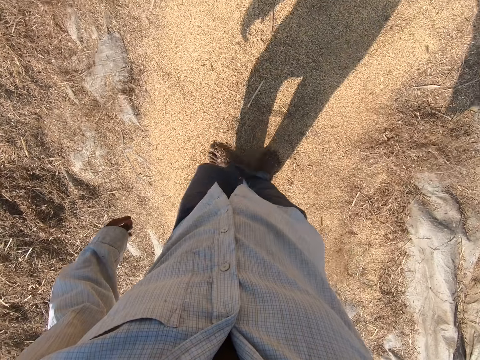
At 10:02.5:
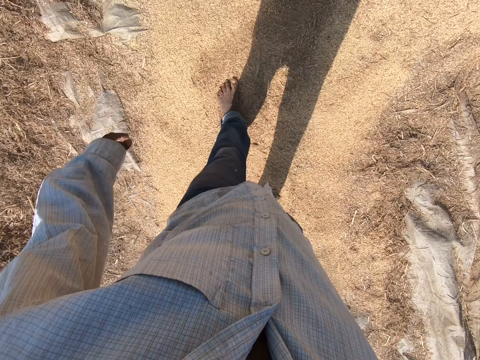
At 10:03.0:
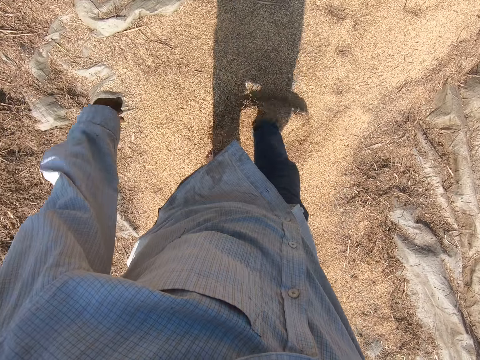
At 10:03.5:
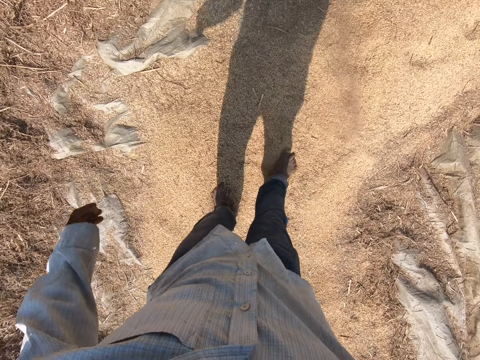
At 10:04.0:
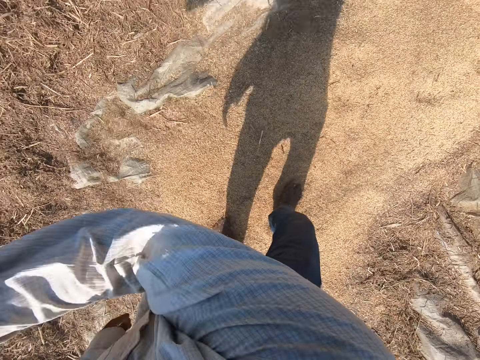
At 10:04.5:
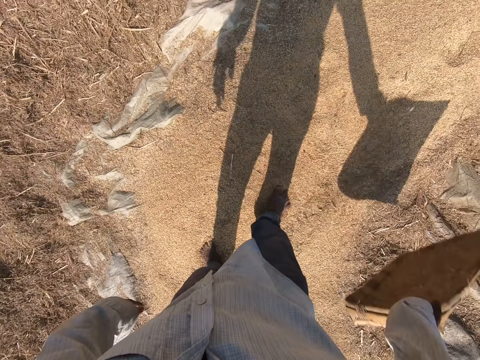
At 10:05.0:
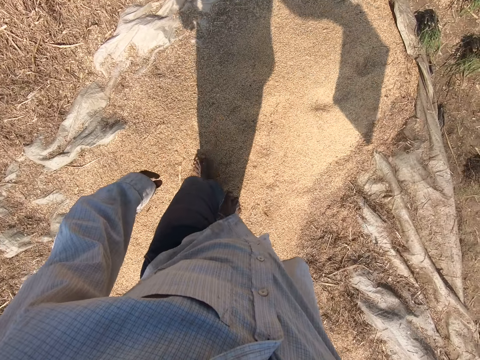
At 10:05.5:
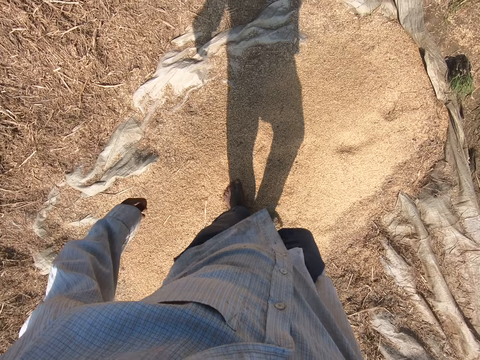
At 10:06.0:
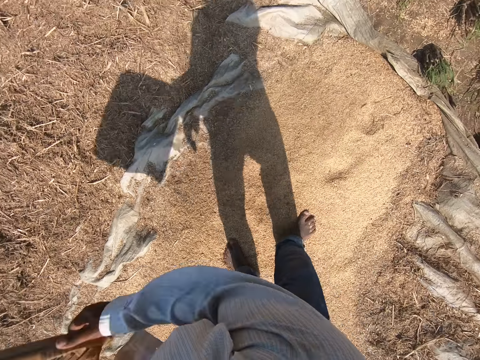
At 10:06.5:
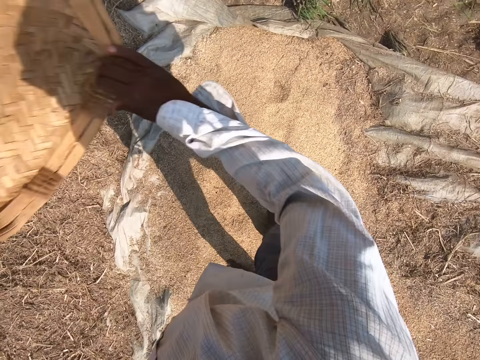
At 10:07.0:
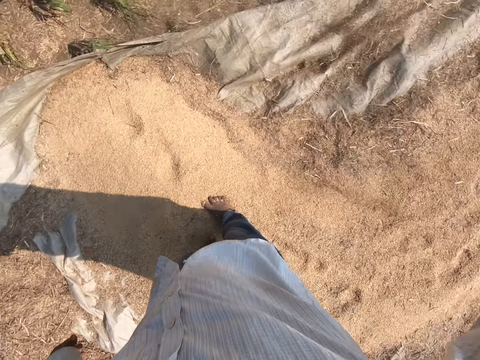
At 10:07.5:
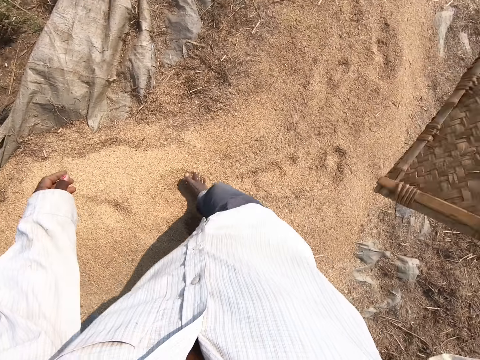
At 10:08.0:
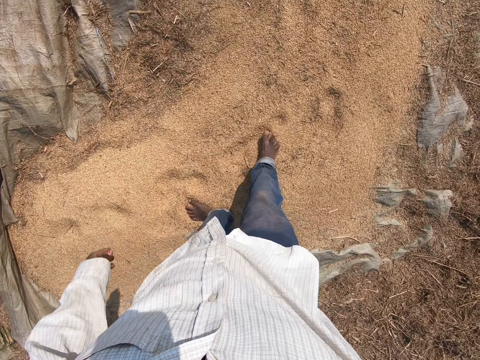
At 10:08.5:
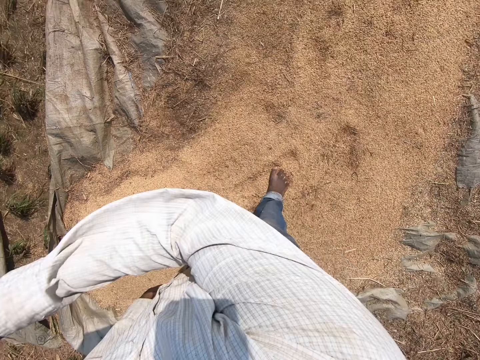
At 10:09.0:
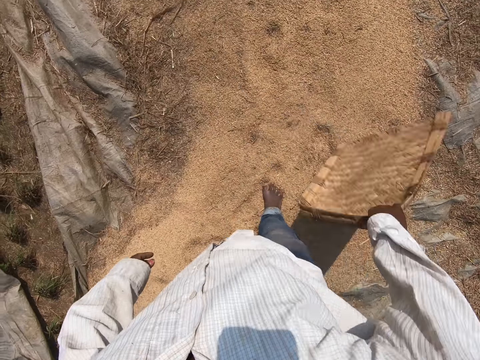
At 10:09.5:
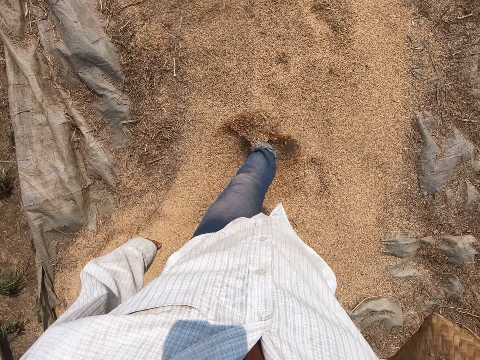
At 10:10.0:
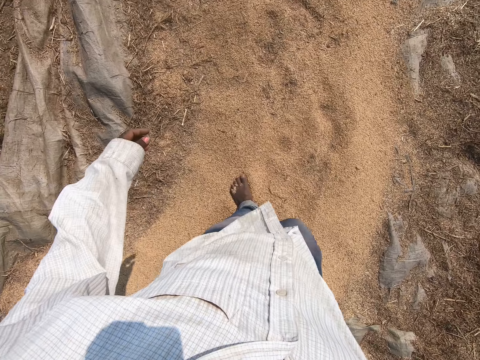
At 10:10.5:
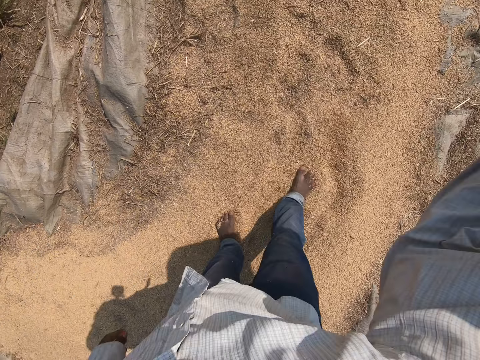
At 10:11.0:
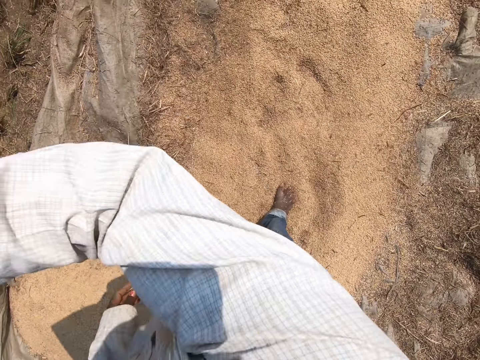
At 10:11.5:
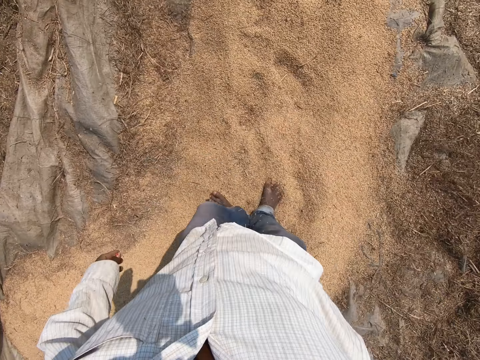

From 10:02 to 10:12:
The camera wearer walks on the ground. He spreads the sheaves. He shakes the winnowing tray with his hand in the air.

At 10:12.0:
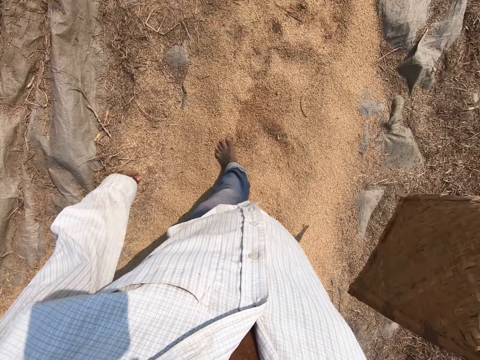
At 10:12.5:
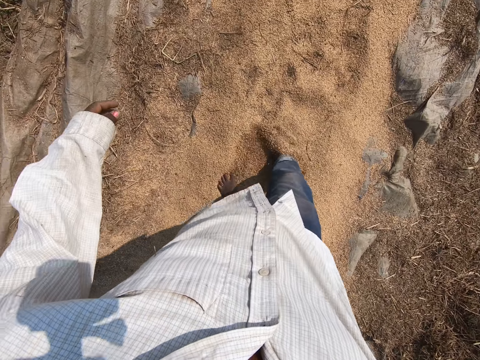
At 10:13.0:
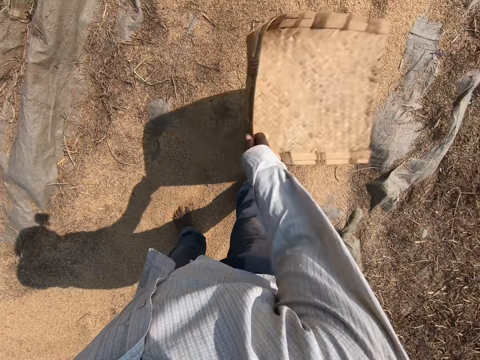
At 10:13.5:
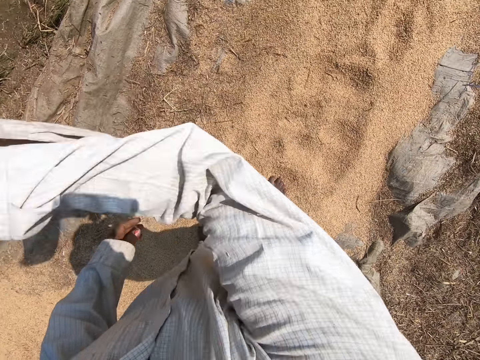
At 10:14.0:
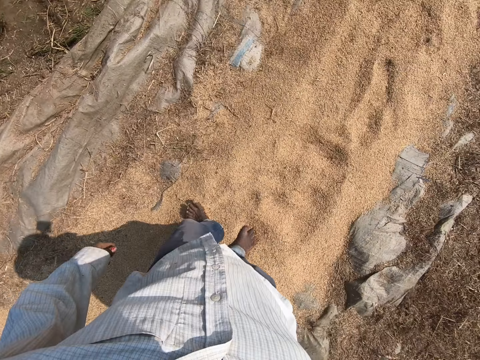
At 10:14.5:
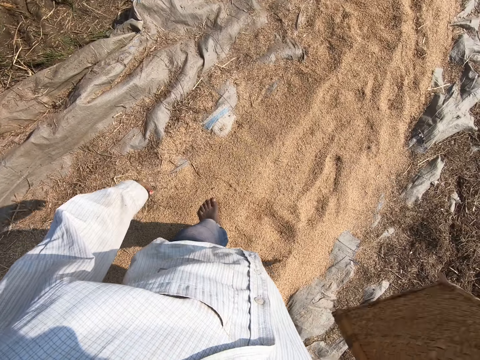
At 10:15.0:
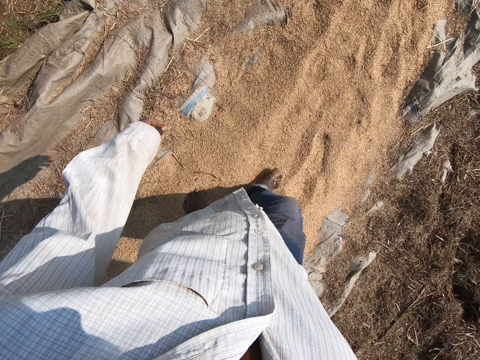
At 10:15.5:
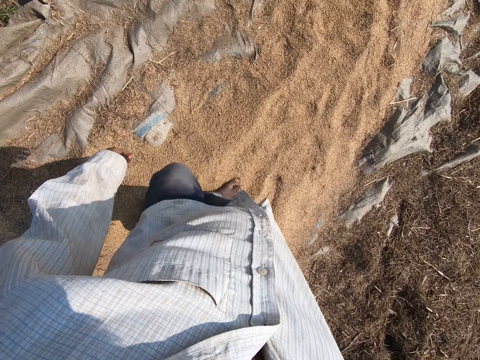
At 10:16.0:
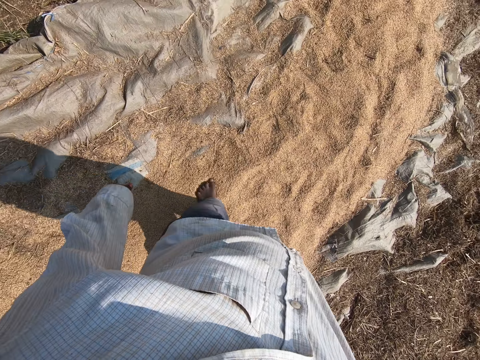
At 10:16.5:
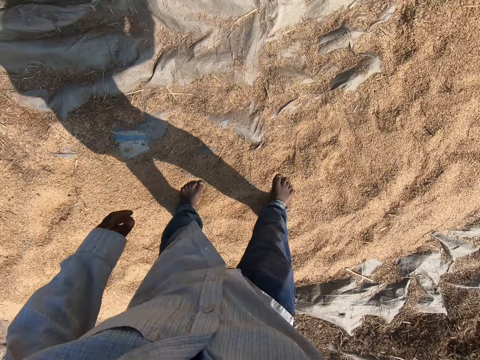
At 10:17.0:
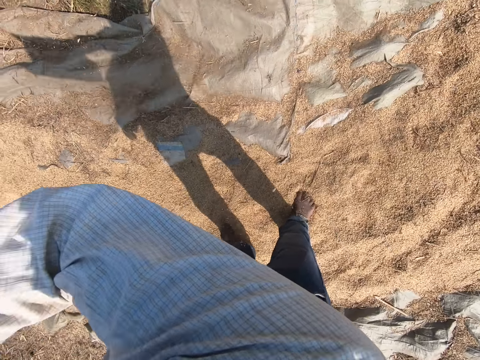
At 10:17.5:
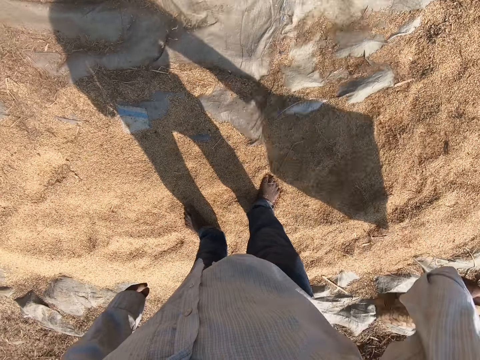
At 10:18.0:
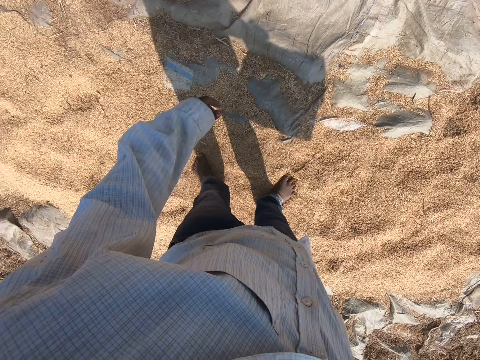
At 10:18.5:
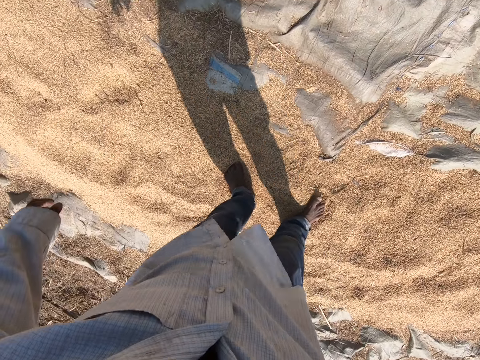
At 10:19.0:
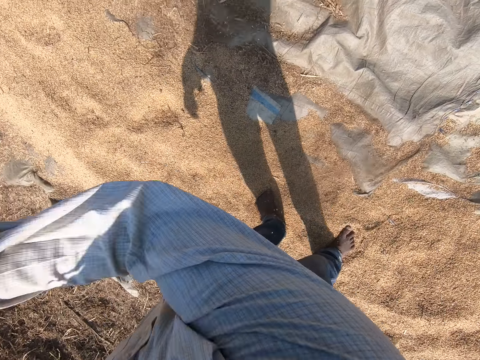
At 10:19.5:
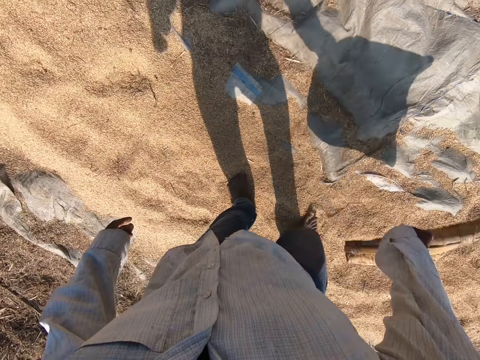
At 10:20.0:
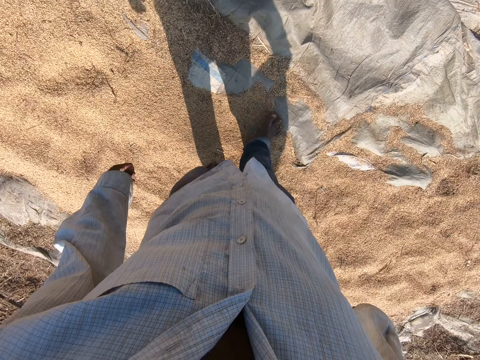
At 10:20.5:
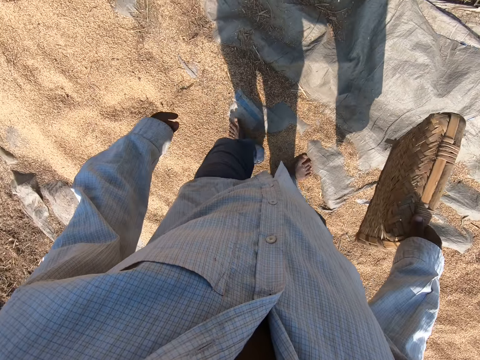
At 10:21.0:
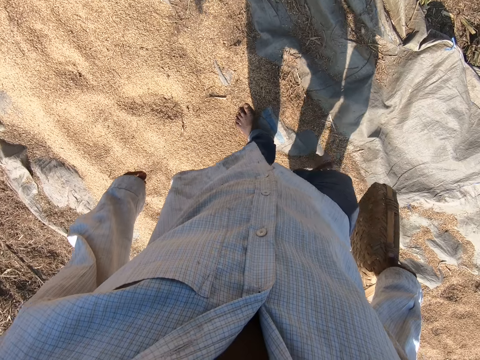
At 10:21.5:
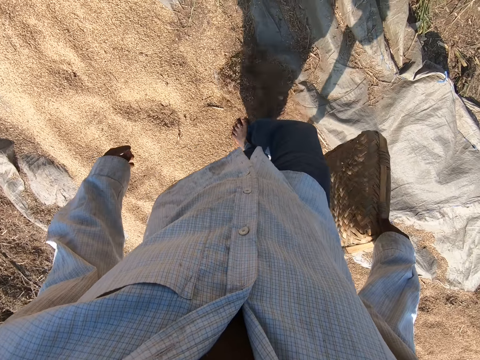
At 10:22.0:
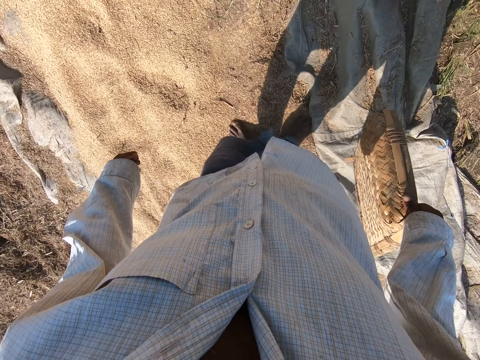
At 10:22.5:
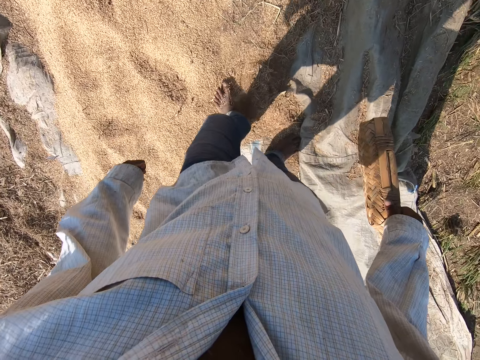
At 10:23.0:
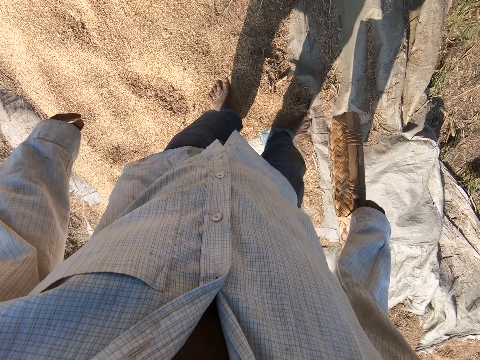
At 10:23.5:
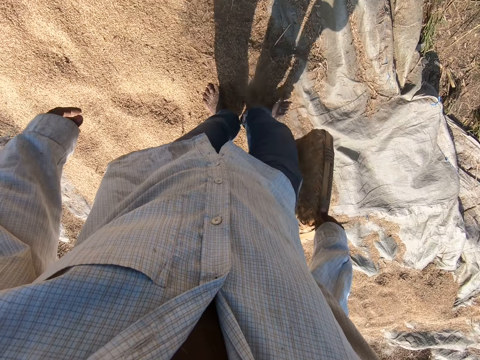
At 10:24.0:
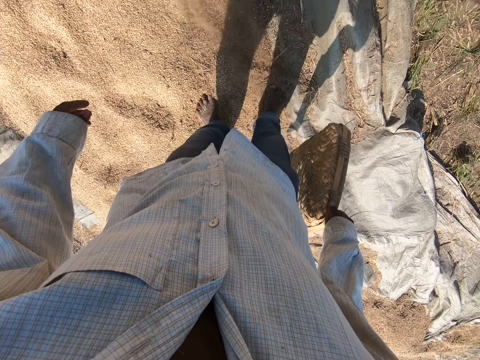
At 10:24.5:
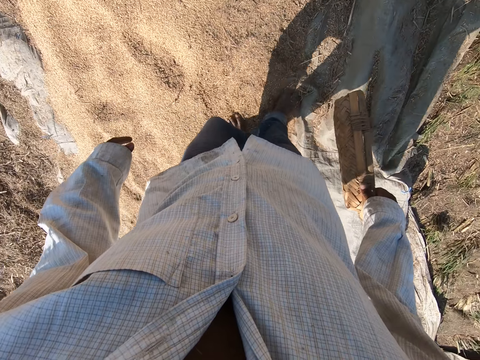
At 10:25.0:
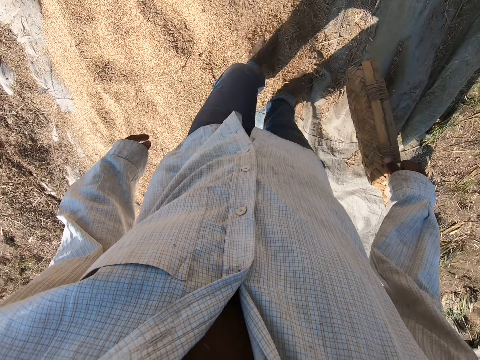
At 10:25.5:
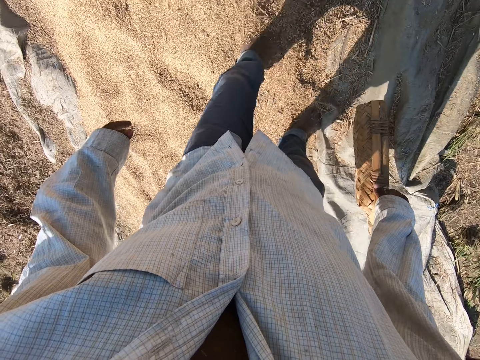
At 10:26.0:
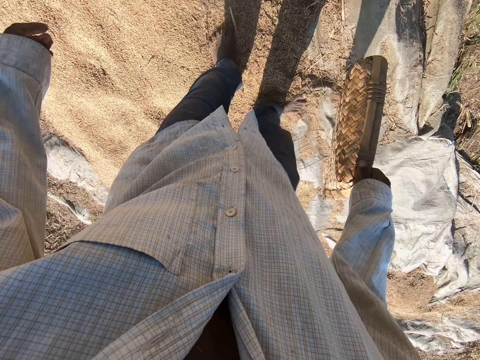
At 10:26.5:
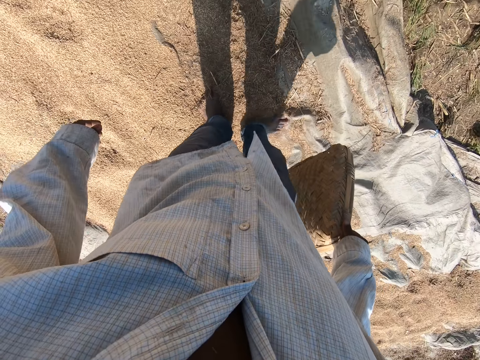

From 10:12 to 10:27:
The camera wearer walks on the ground. He shakes the winnowing tray with his hand. He walks on the ground. He spreads the sheaves with his leg. He moves the dirt on the ground with his leg.

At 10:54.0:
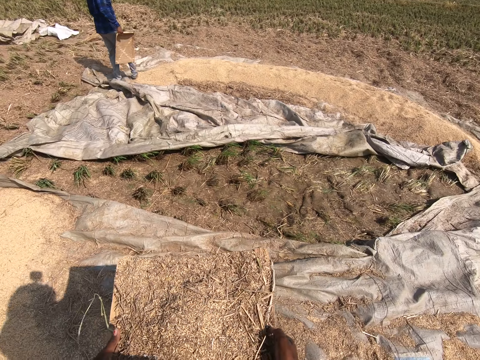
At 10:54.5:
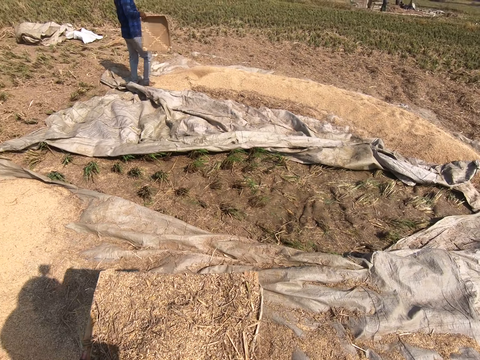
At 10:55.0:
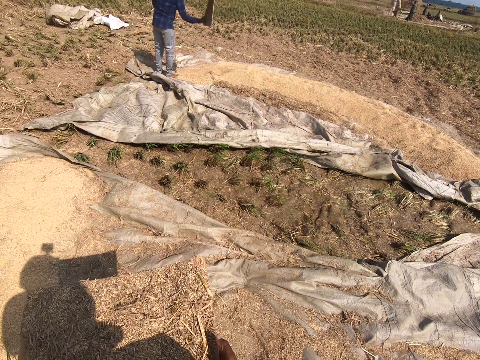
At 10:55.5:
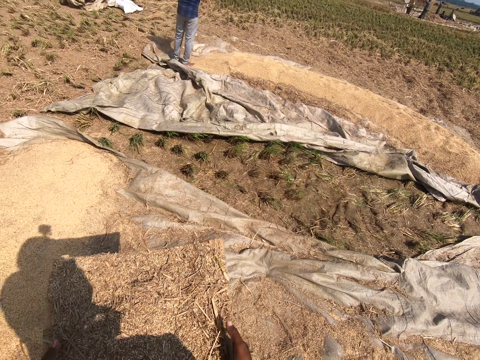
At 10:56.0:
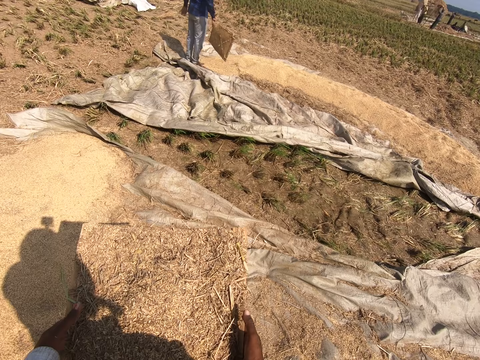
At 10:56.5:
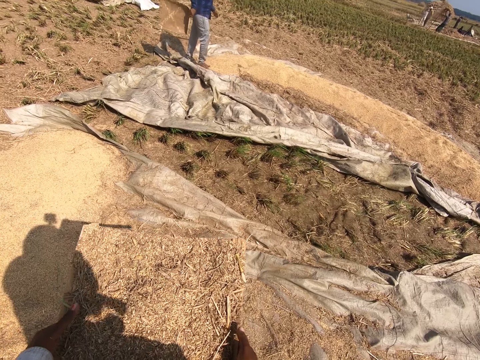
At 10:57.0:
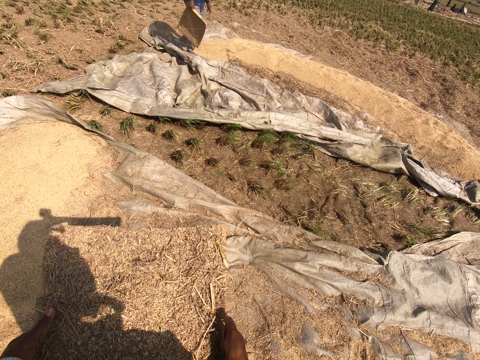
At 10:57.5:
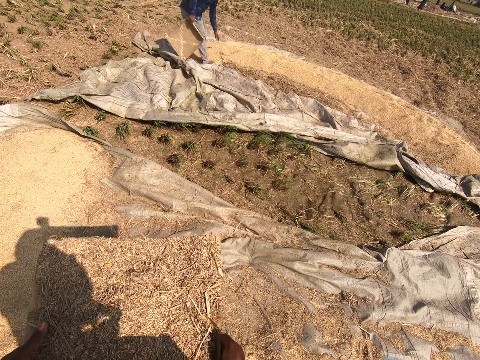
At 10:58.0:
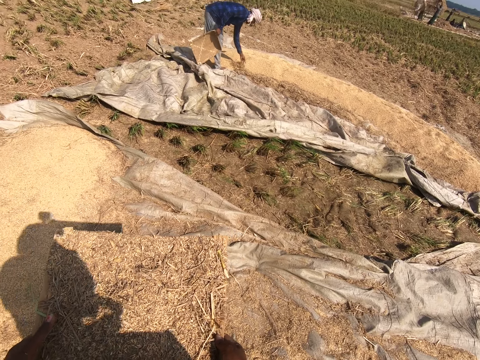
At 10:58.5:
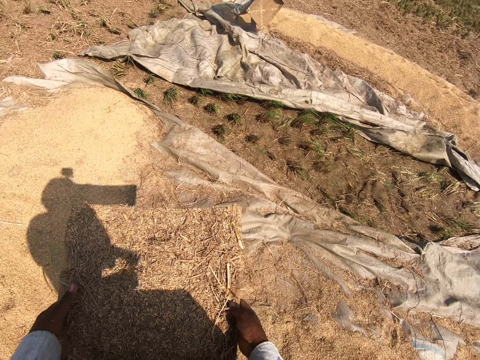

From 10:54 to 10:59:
A man stands on the ground and shakes the winnowing tray with his hand. The camera wearer talks. The man walks on the ground.
